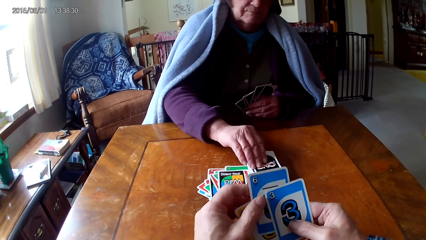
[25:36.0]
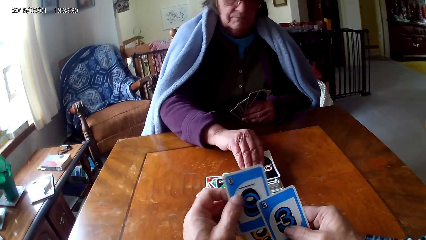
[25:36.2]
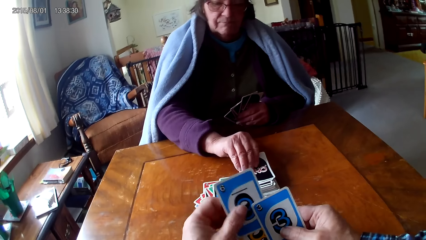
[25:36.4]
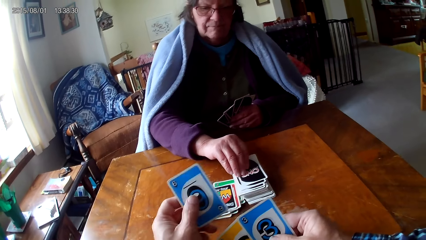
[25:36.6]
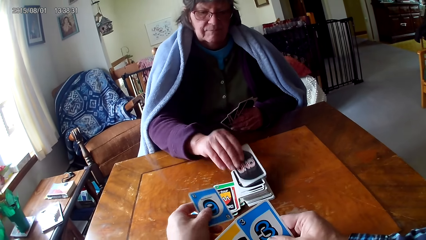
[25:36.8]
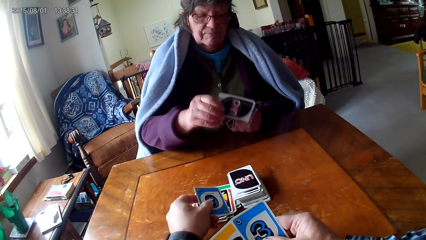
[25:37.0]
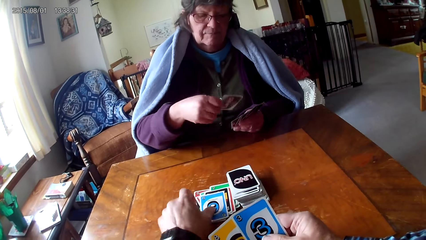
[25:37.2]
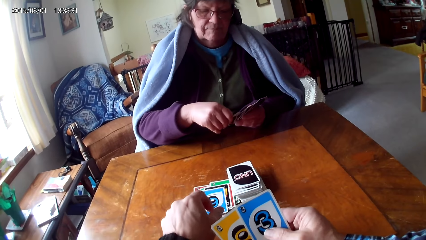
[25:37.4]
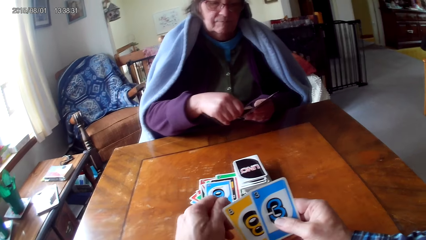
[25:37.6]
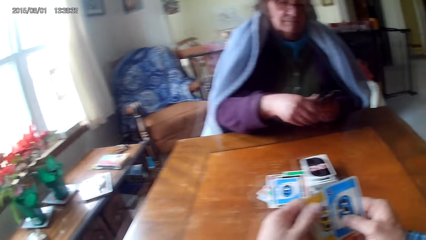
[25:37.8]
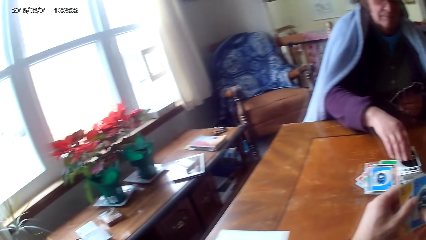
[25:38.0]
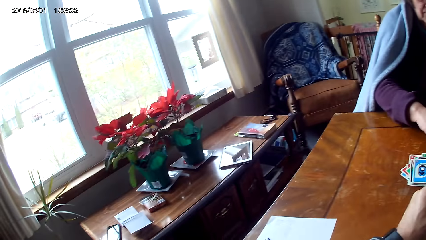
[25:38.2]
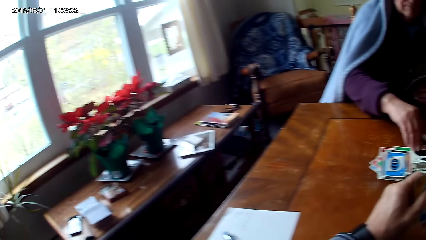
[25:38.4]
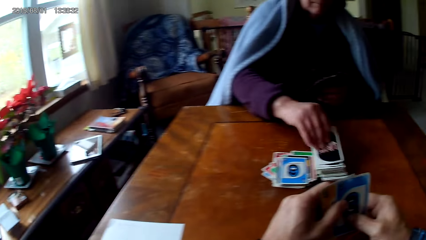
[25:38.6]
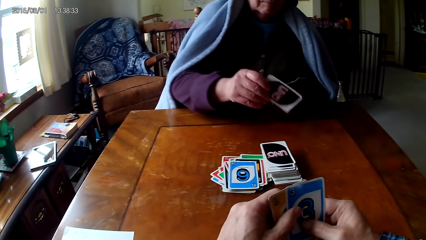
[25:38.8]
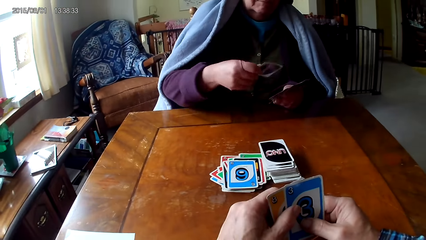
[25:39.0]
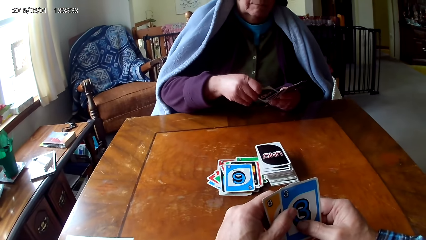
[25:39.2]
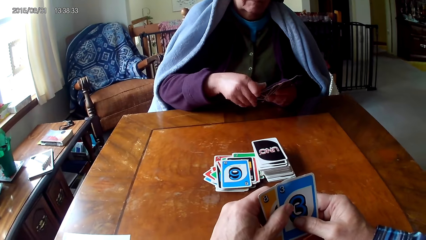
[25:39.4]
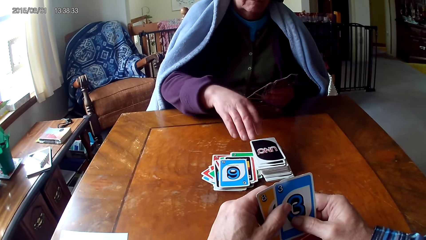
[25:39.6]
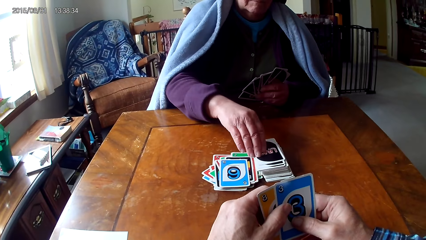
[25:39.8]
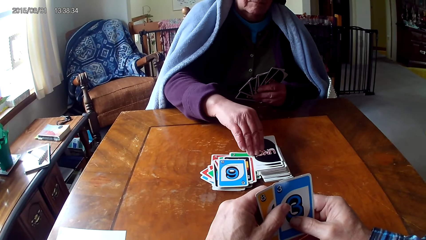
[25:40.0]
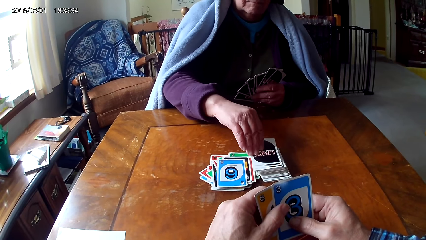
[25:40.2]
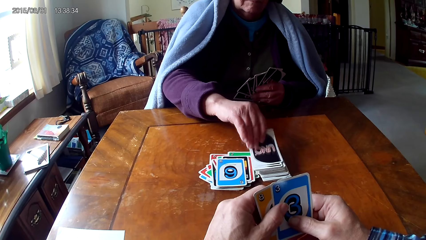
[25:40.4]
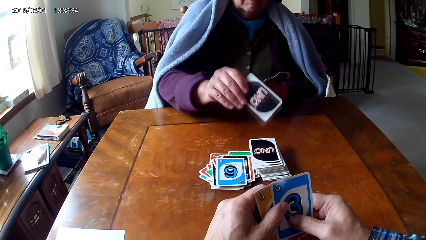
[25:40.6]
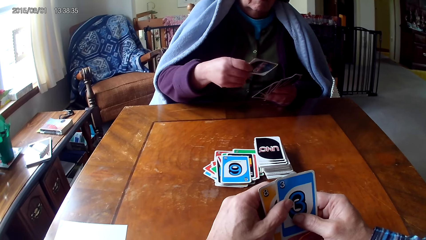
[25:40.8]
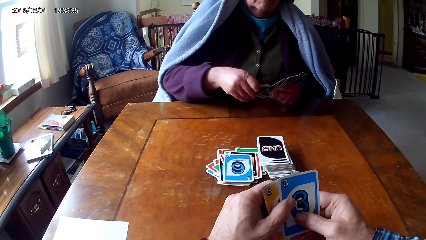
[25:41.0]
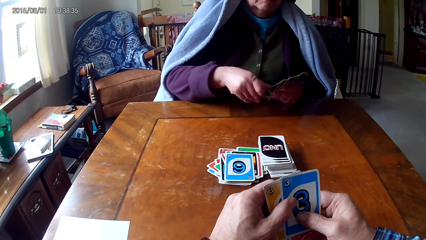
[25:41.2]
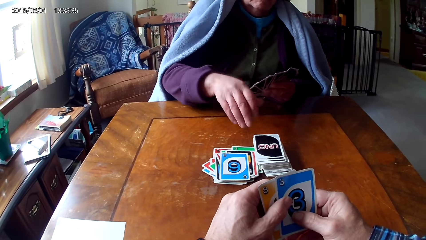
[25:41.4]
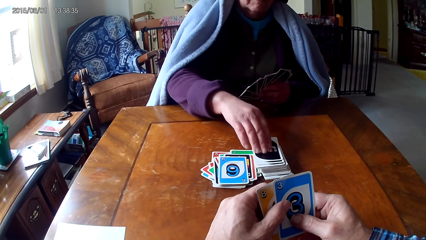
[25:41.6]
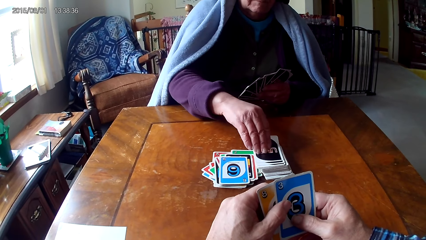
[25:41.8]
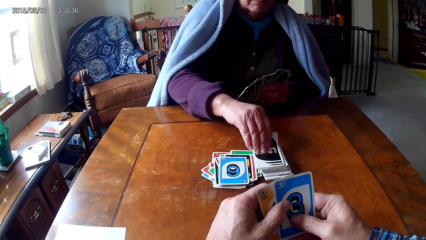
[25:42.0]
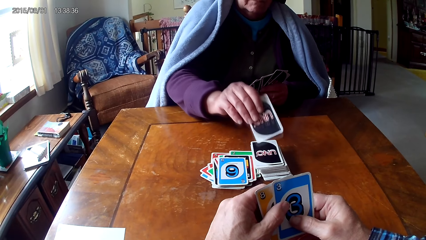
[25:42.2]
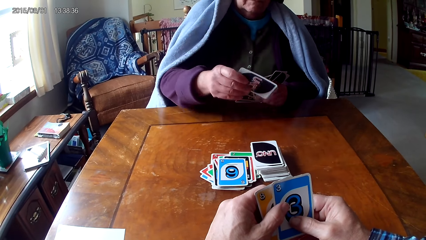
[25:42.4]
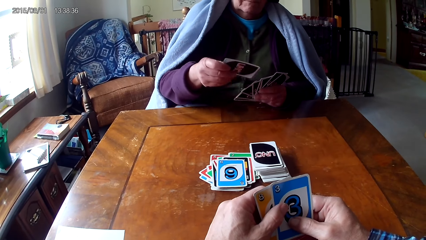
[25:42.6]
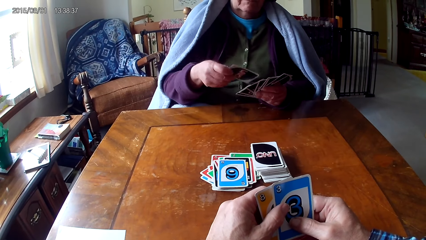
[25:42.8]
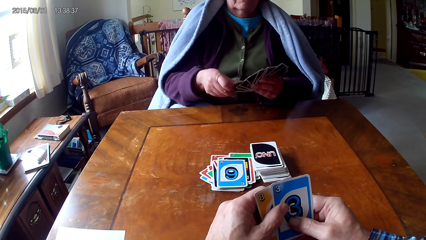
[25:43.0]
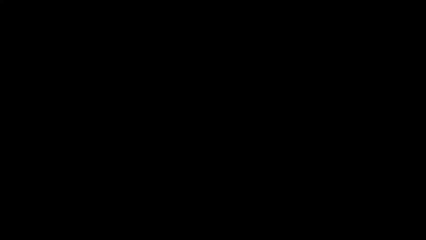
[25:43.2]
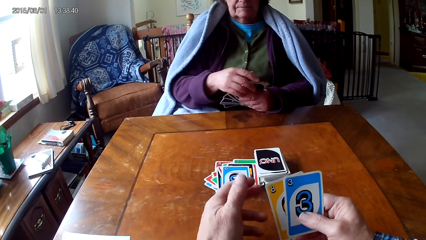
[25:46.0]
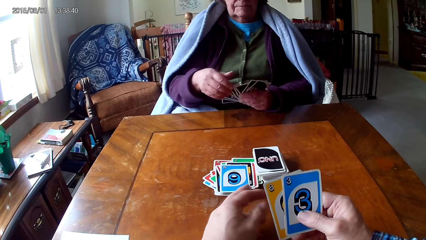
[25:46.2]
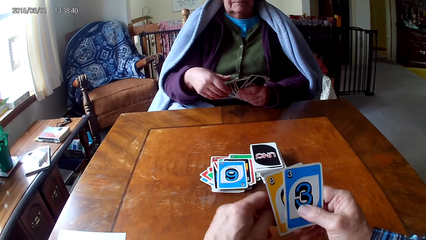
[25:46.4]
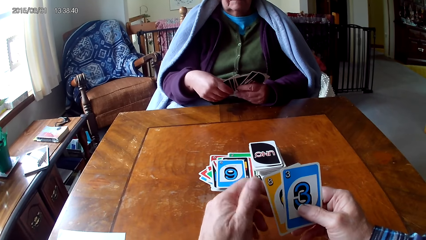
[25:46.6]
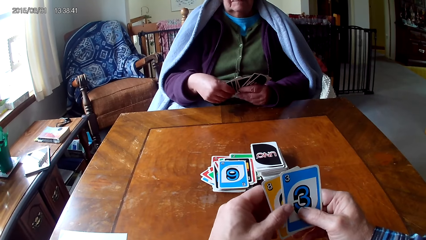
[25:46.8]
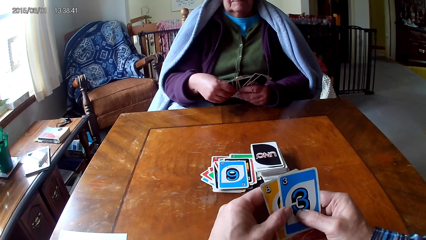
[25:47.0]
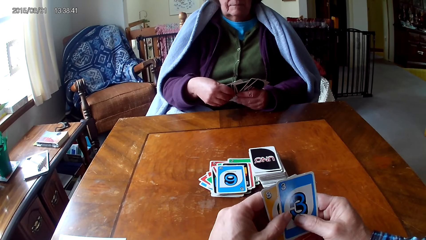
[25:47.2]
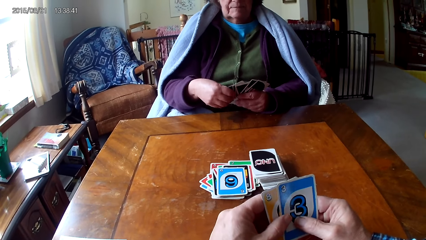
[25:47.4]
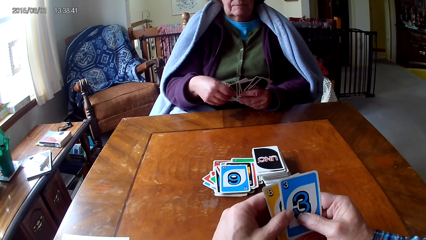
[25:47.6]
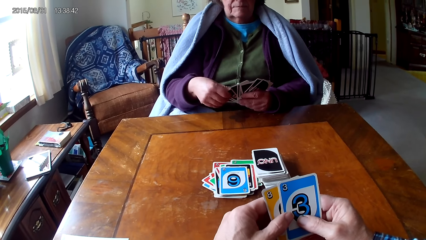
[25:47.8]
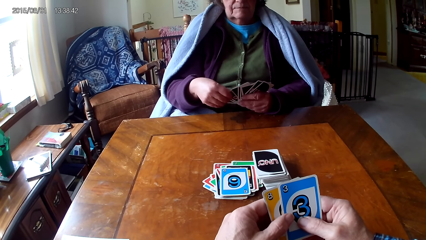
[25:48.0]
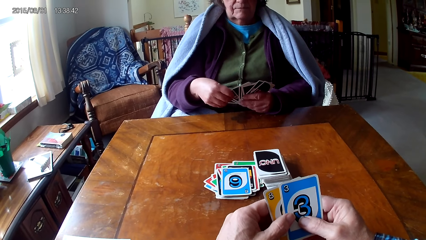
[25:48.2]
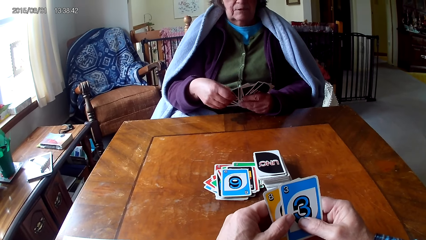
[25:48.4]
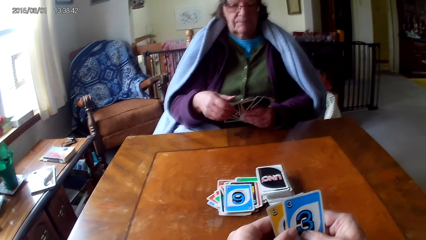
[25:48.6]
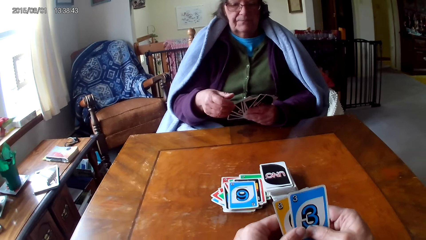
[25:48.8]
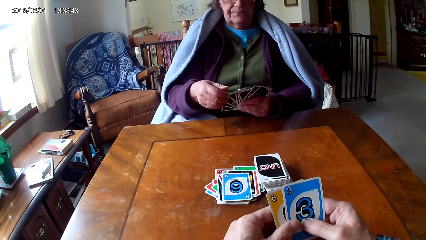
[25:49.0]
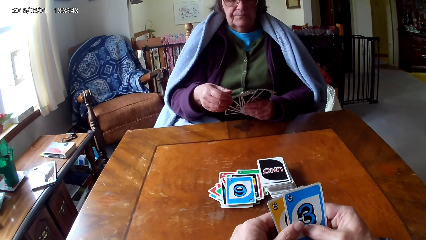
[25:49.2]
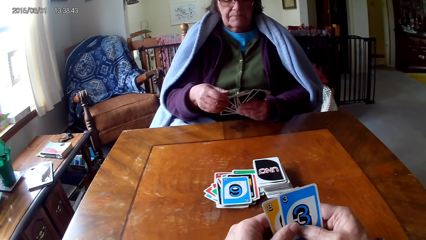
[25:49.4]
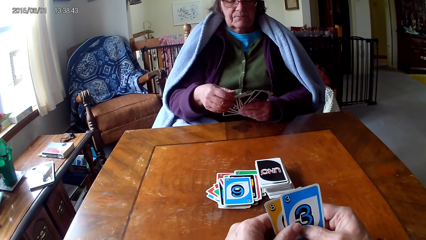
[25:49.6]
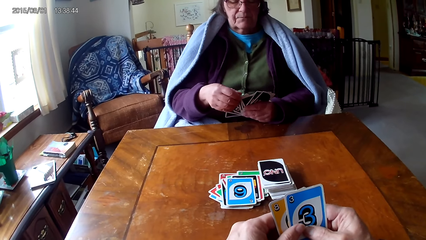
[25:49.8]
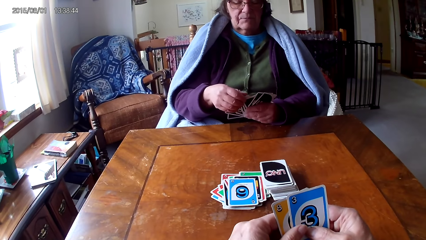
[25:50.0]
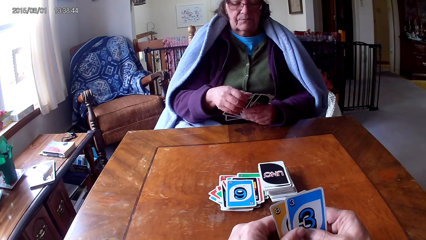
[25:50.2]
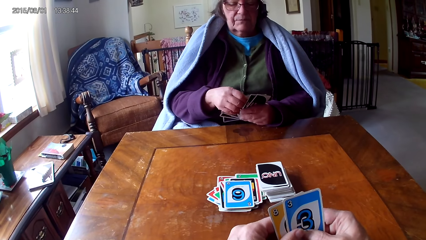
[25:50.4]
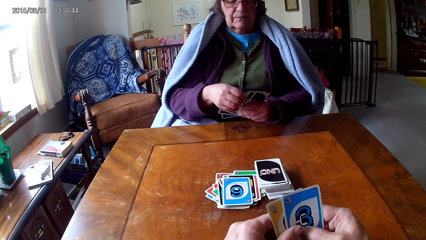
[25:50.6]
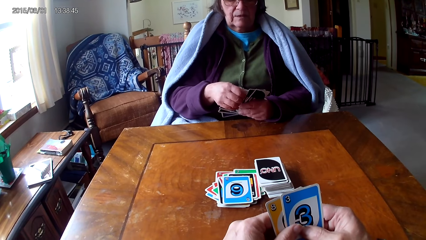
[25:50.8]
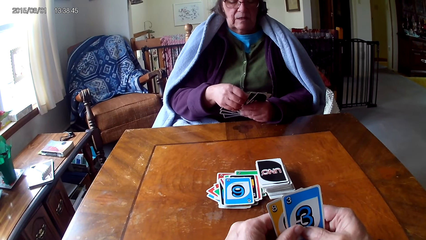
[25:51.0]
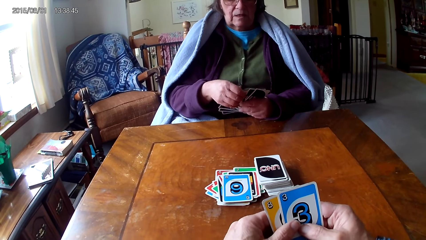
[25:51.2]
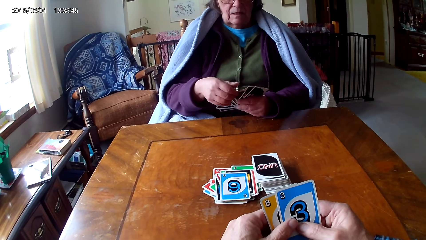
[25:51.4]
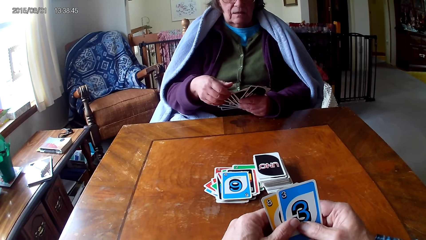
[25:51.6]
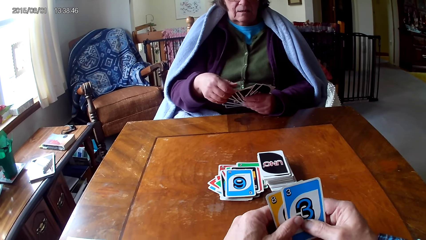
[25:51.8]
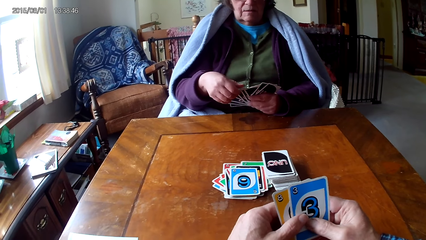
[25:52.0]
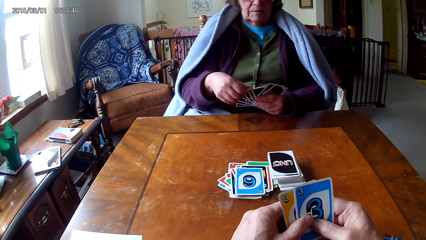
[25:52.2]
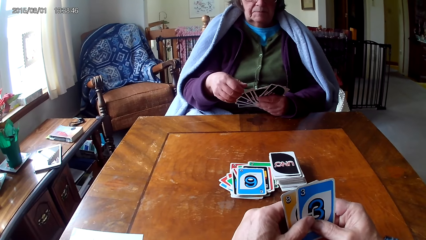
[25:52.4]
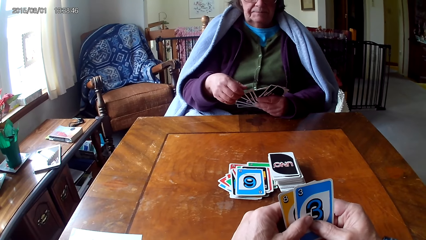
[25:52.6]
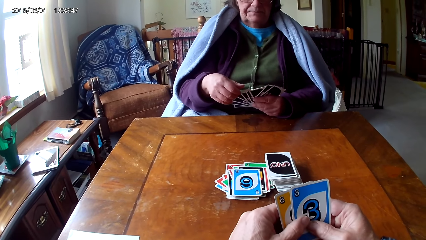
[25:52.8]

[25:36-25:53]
A woman picks a card. The camera wearer puts down a card and picks the card. The woman picks the card, puts the card on other cards, picks the card, puts the card on other cards, picks the card, and puts the card on other cards.
